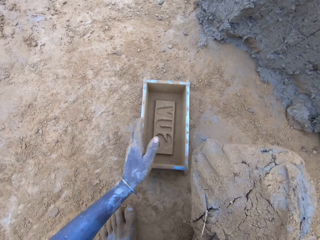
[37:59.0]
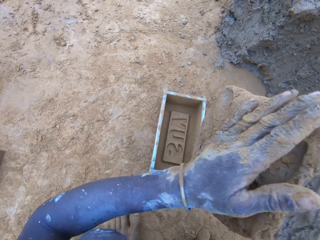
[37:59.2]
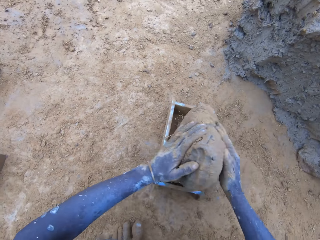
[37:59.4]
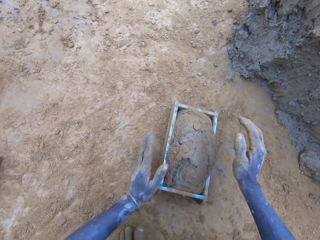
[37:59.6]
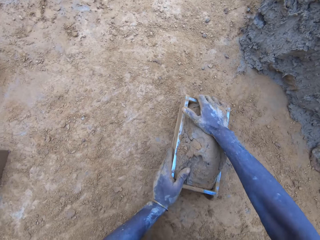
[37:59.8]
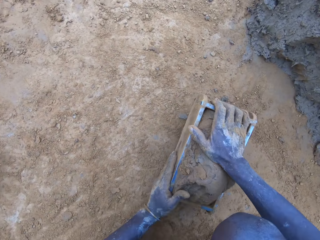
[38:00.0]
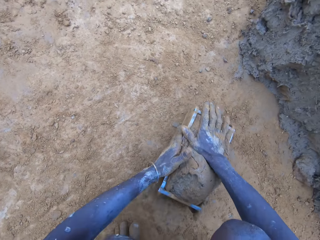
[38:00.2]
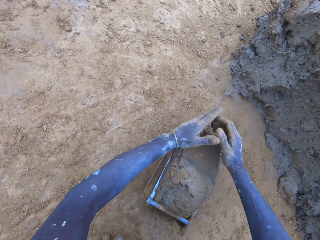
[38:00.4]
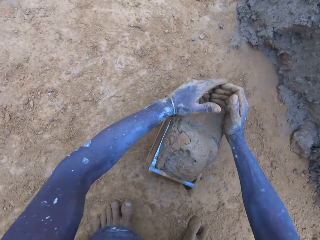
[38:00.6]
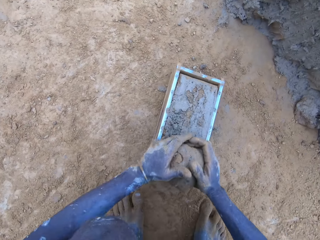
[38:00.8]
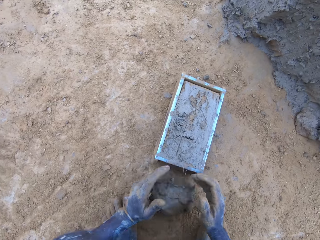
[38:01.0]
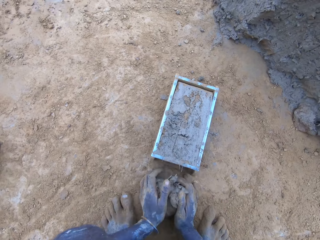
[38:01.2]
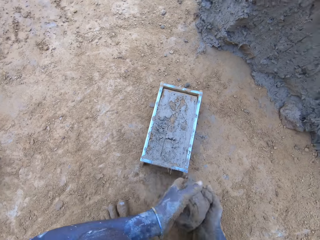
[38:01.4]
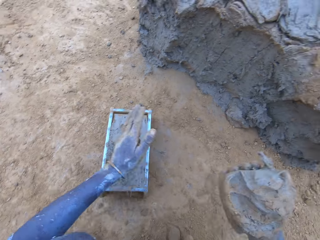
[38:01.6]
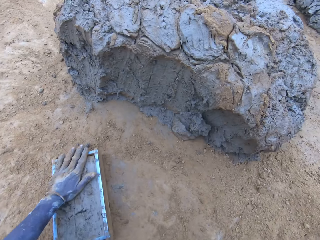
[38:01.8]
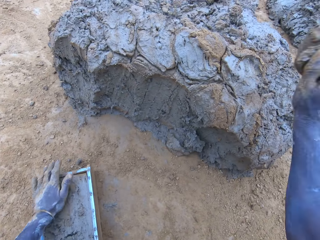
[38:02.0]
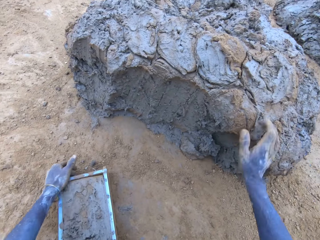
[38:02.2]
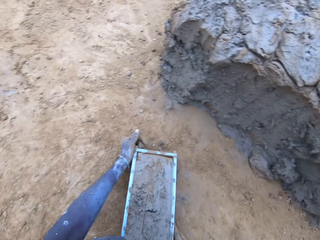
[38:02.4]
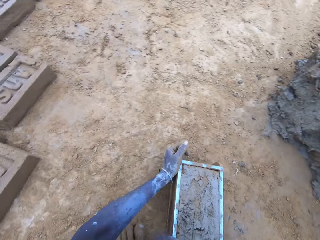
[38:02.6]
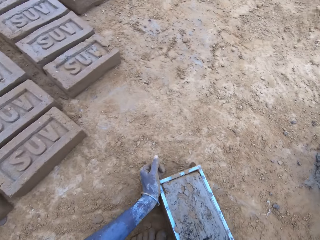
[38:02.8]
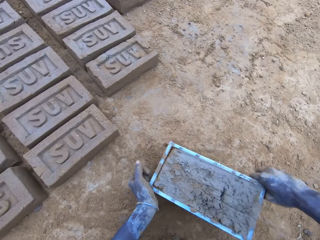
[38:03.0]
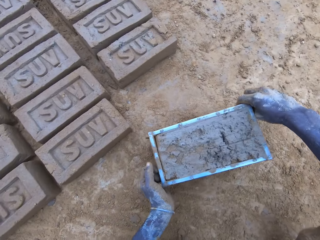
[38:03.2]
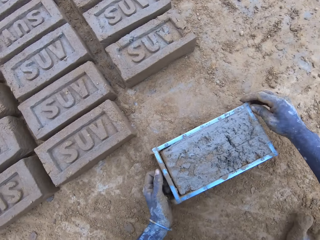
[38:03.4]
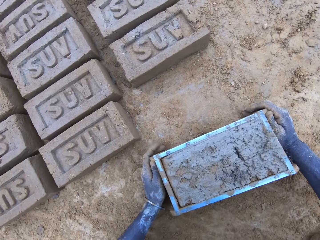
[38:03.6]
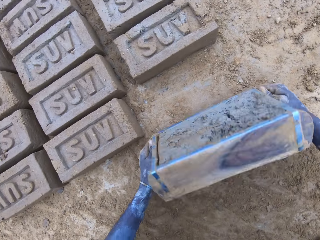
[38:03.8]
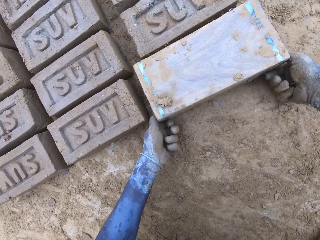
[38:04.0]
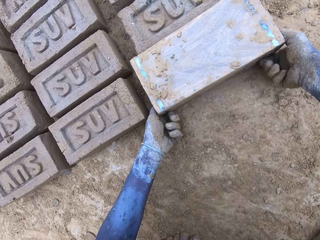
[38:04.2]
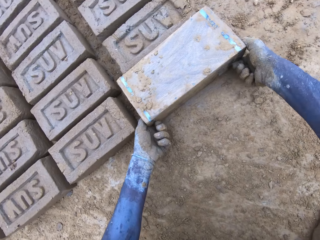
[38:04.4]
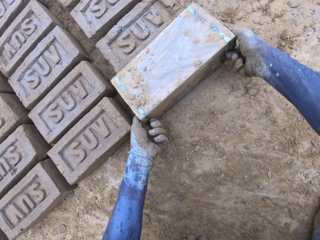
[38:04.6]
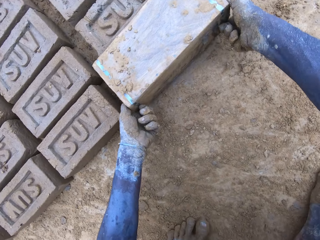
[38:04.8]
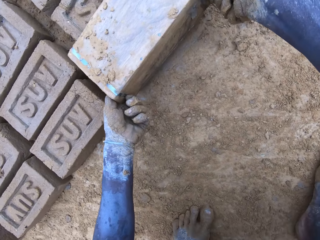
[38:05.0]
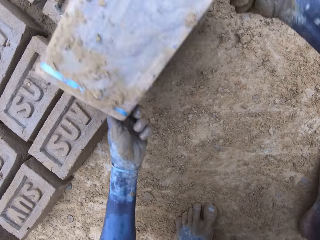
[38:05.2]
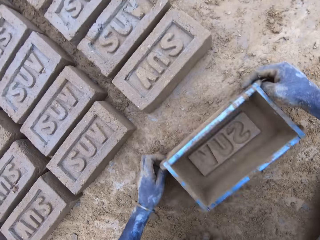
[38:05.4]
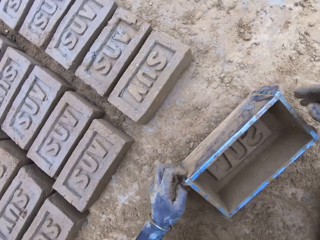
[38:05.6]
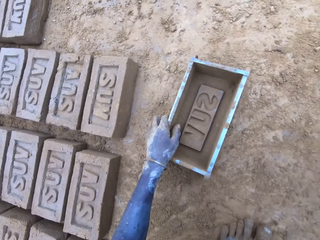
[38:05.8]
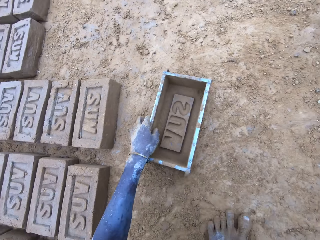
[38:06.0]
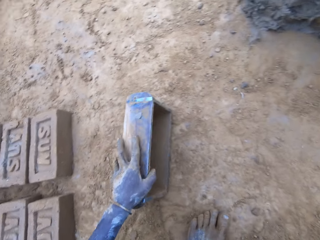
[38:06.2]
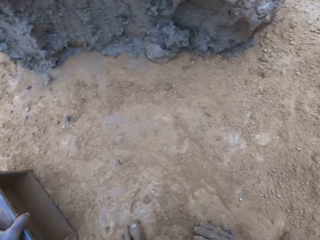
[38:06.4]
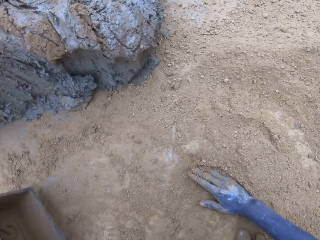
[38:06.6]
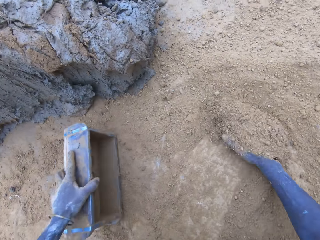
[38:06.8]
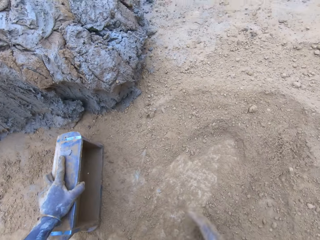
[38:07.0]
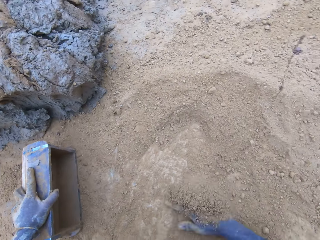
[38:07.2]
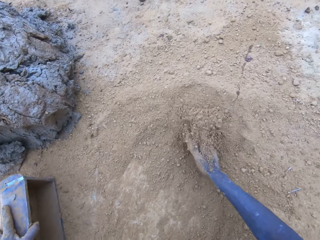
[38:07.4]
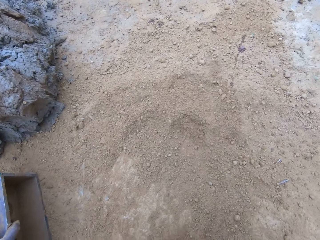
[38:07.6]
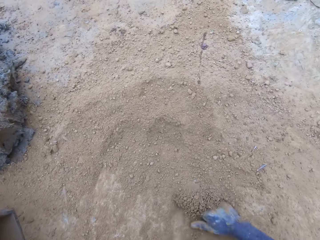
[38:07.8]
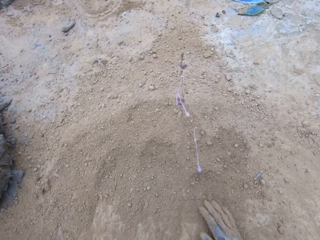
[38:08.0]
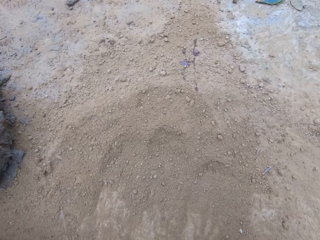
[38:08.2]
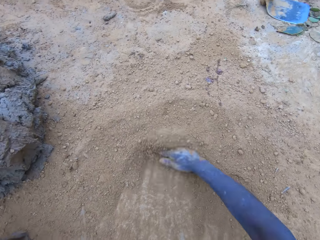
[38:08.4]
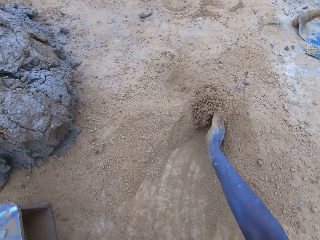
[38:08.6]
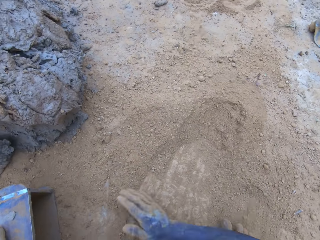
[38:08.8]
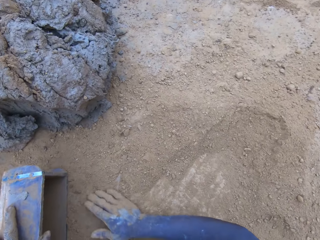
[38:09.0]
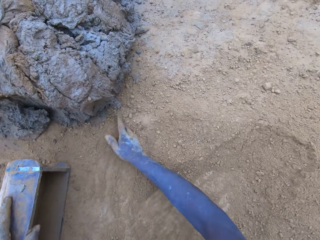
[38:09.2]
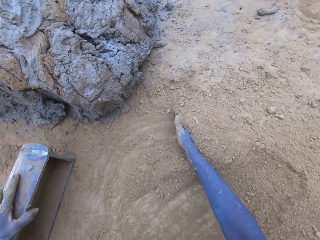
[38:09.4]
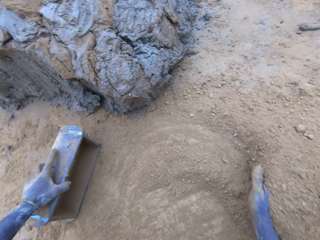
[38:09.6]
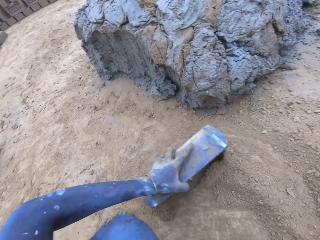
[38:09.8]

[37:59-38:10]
The camera wearer puts the mud in the brickmould. They scoop the excess mud on the brickmould. They throw the mud on the pile of mud. They pour the mud in the brickmould on the ground. They push soil on the ground.

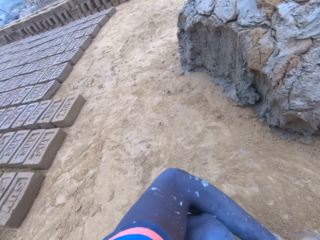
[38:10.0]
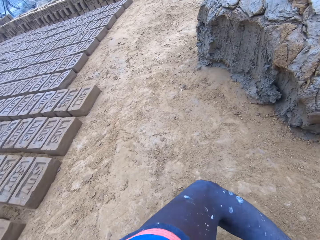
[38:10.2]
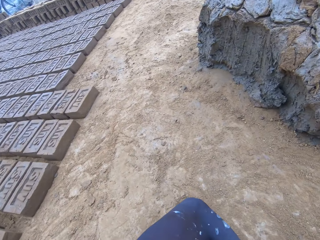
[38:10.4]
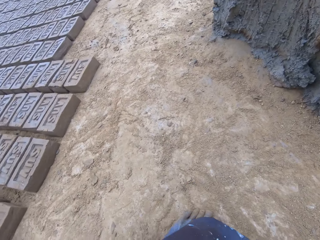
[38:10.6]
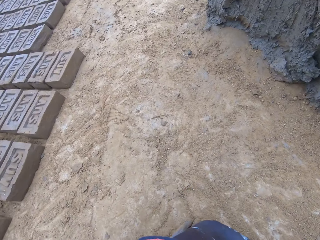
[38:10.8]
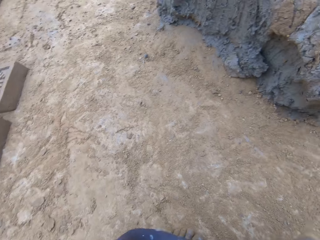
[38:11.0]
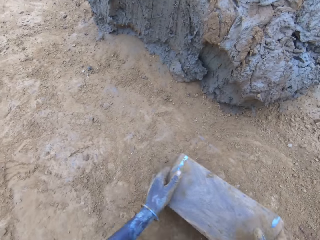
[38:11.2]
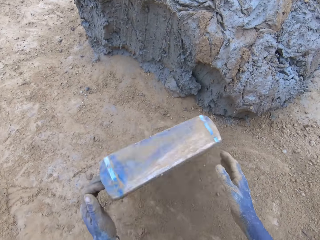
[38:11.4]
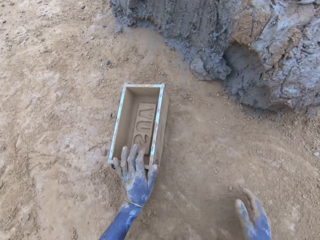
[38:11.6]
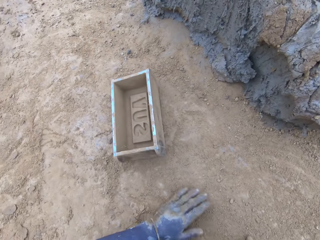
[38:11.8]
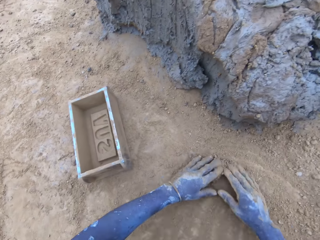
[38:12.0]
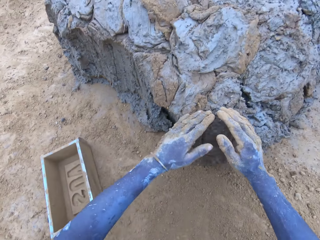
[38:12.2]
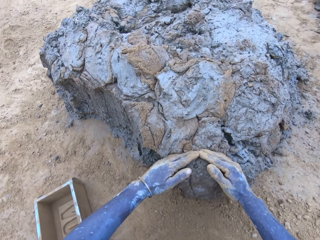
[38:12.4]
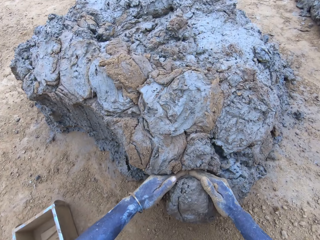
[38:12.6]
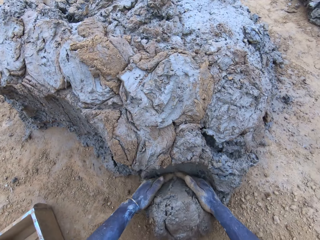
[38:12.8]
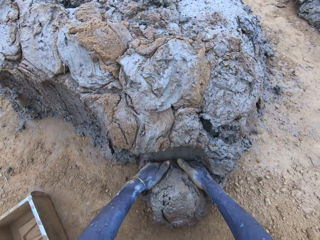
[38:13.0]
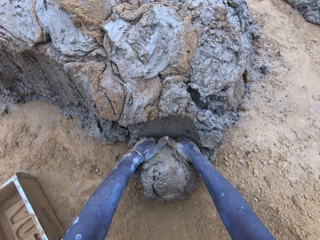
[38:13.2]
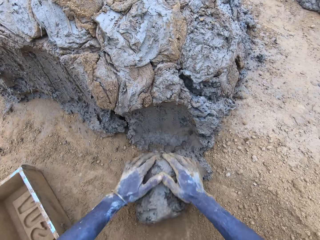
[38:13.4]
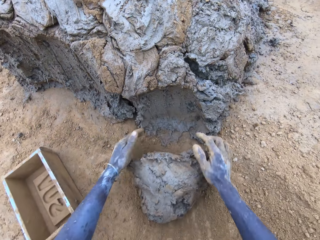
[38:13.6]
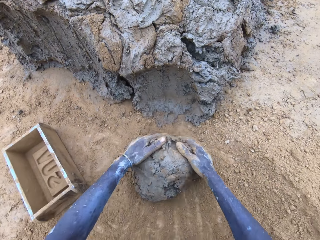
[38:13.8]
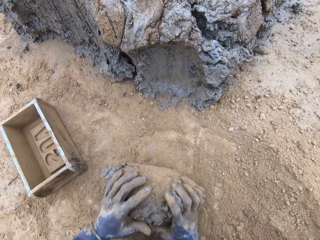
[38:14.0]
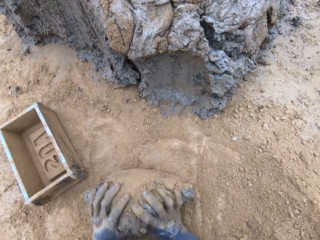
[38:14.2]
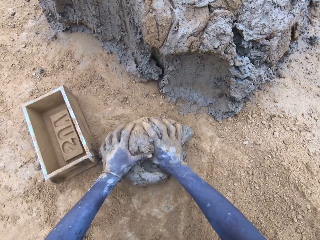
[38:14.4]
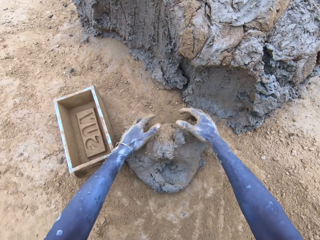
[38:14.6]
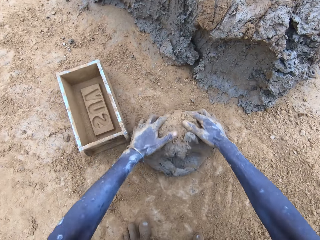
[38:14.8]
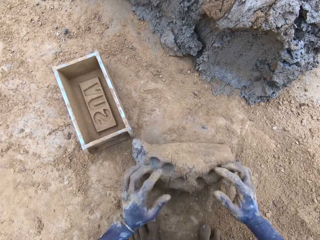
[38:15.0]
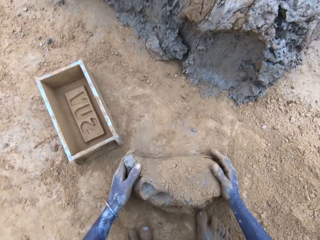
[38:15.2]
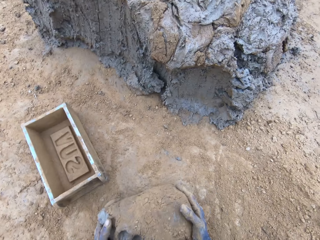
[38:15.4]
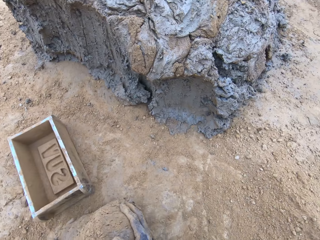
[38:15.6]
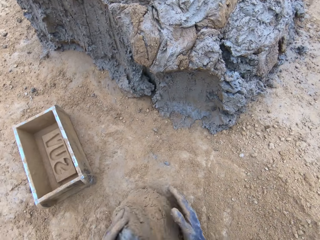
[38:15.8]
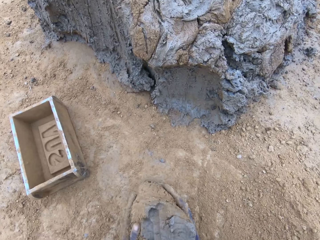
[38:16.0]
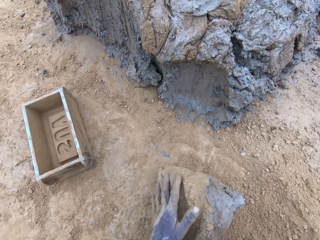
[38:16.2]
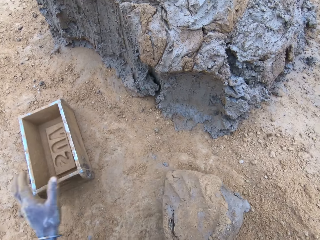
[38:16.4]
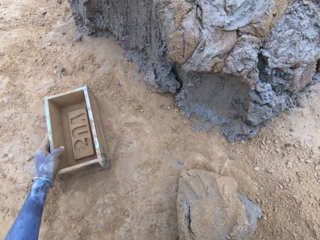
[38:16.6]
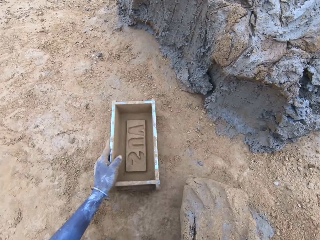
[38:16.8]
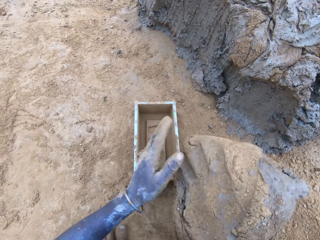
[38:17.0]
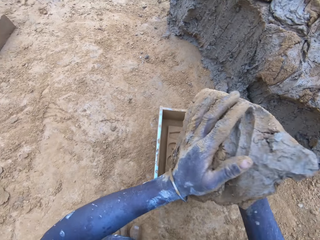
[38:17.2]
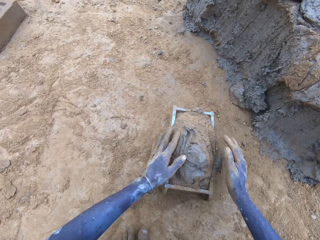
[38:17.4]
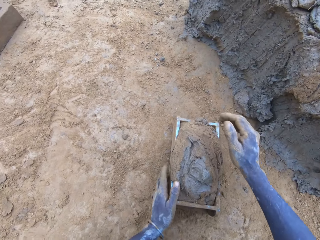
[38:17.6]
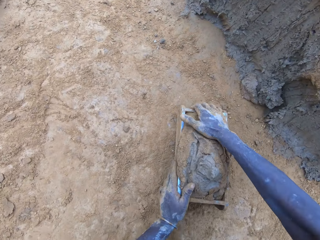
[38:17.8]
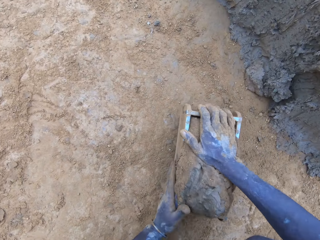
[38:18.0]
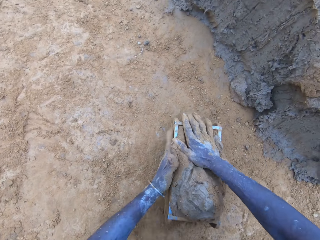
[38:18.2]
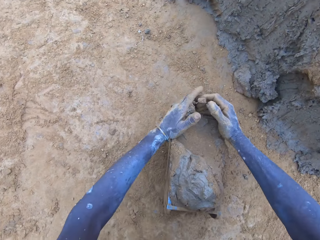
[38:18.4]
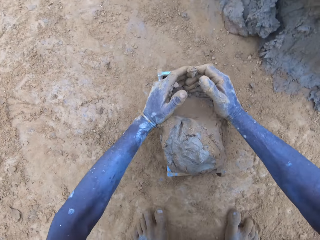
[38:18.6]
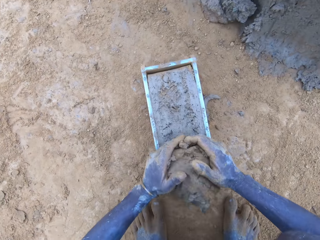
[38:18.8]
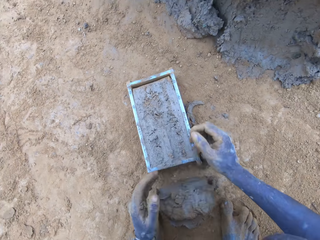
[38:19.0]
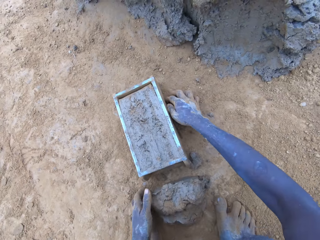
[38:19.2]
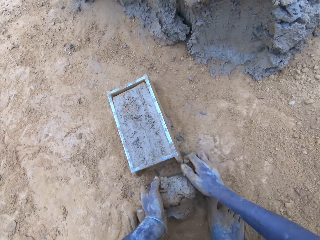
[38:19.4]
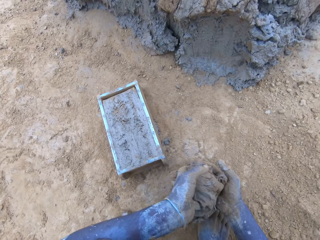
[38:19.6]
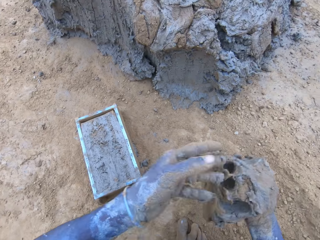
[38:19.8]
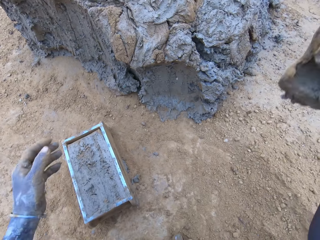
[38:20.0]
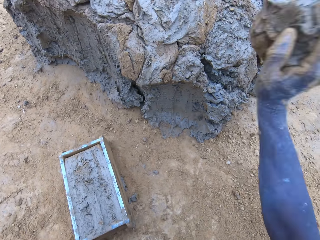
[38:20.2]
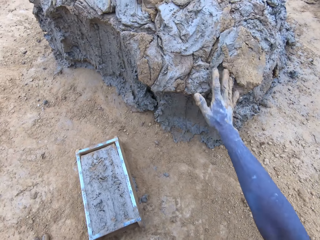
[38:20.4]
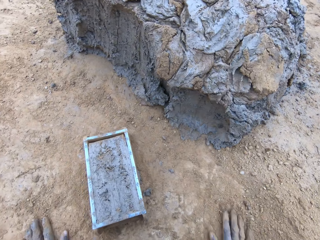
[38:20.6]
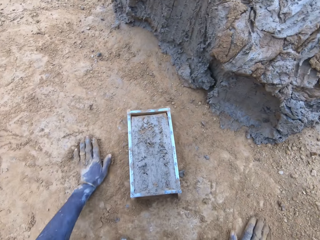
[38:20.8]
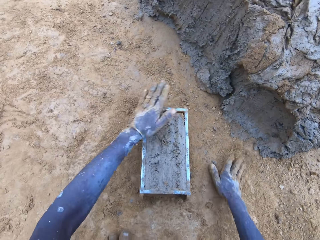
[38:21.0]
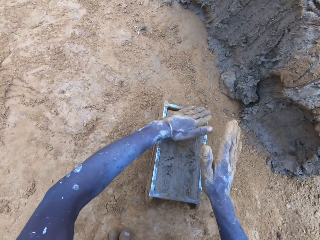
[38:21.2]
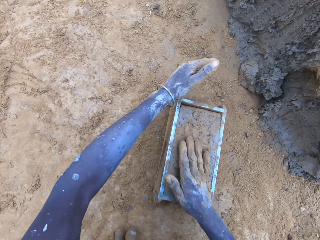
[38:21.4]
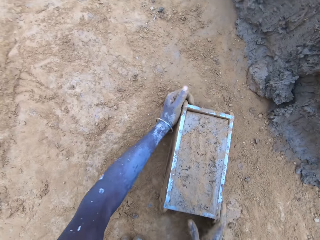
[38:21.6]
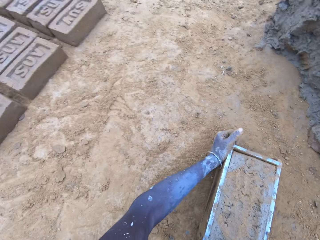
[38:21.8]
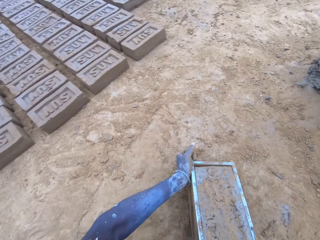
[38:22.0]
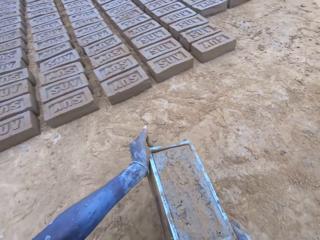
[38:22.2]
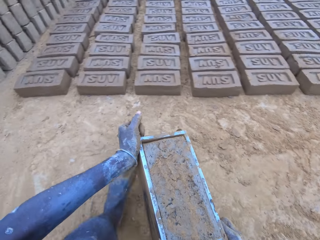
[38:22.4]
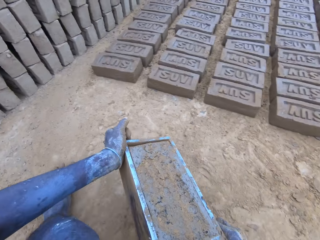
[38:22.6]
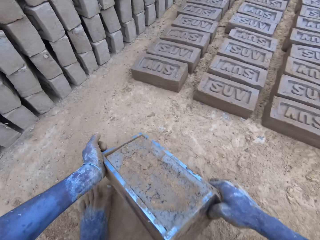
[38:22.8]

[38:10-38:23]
The camera wearer scoops mud. They put the mud in the brickmould. They scoop the excess mud on the brickmould. They throw the mud on the pile of mud.
